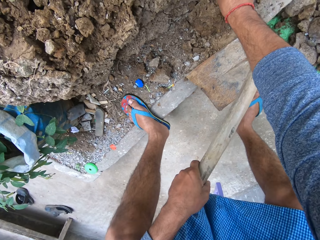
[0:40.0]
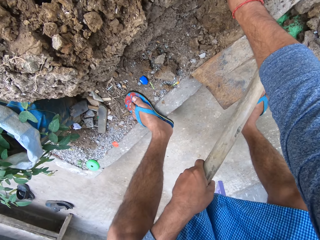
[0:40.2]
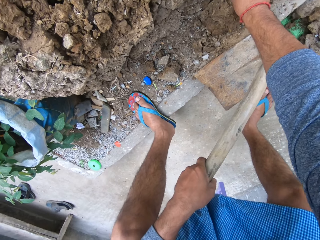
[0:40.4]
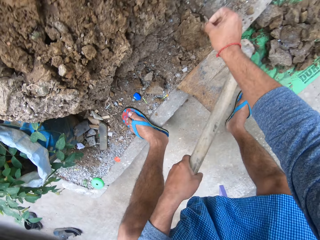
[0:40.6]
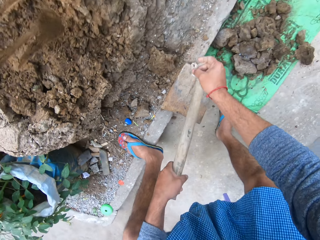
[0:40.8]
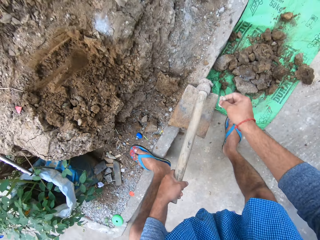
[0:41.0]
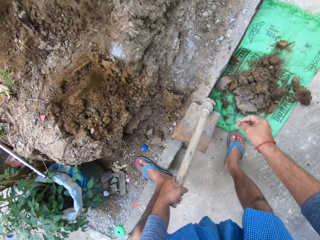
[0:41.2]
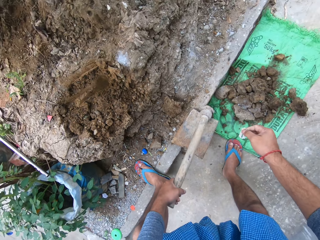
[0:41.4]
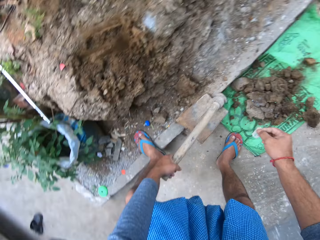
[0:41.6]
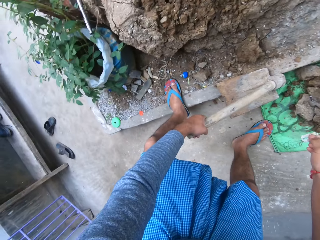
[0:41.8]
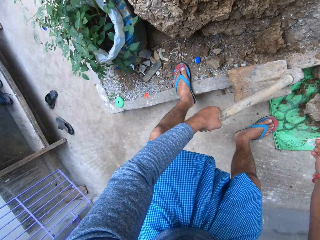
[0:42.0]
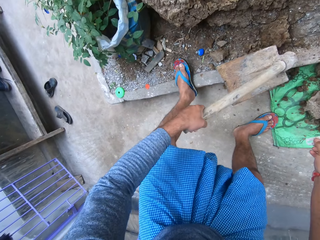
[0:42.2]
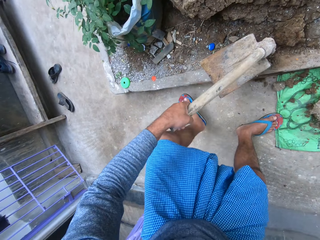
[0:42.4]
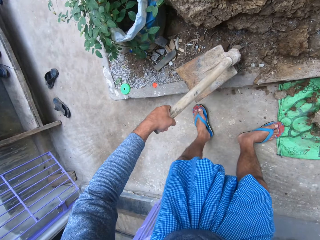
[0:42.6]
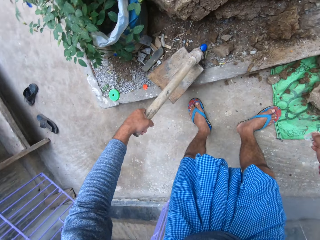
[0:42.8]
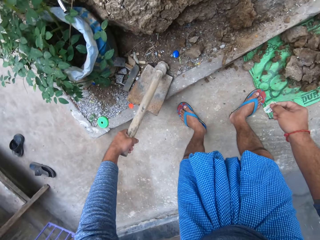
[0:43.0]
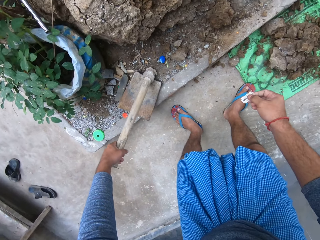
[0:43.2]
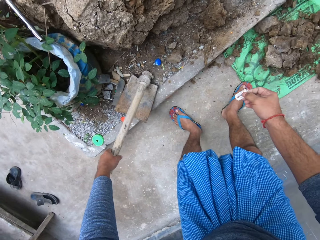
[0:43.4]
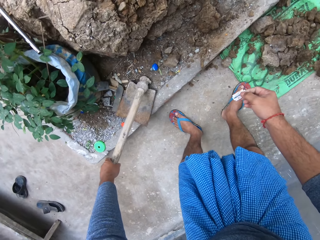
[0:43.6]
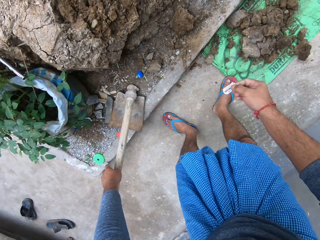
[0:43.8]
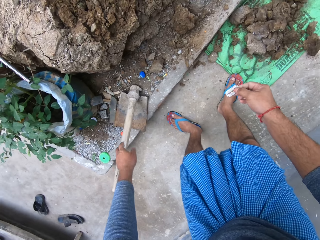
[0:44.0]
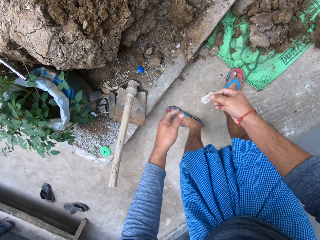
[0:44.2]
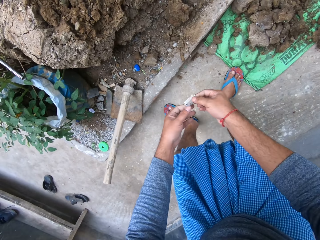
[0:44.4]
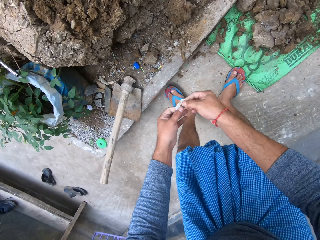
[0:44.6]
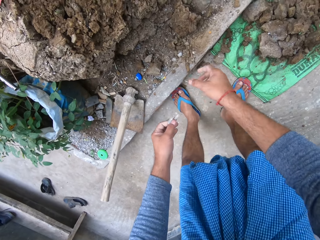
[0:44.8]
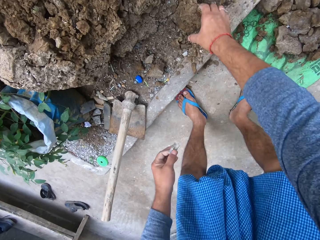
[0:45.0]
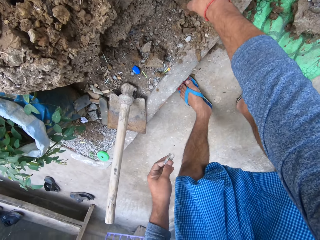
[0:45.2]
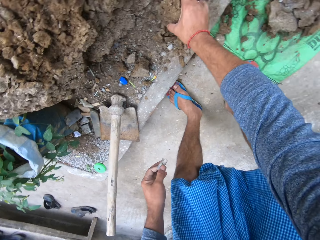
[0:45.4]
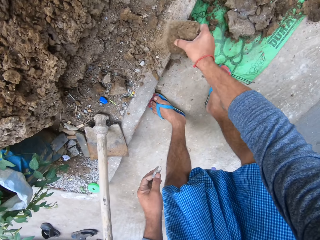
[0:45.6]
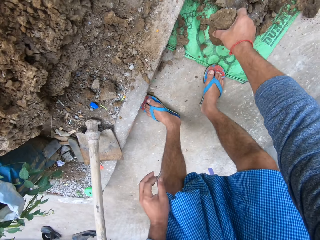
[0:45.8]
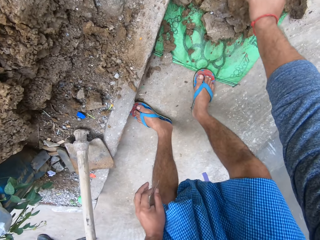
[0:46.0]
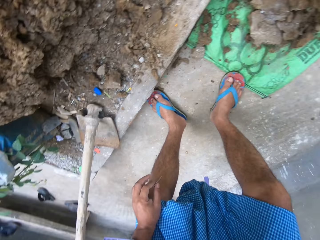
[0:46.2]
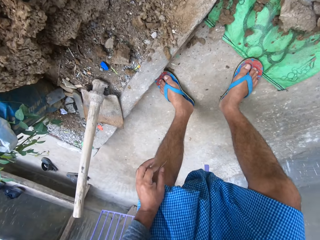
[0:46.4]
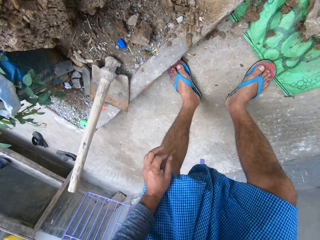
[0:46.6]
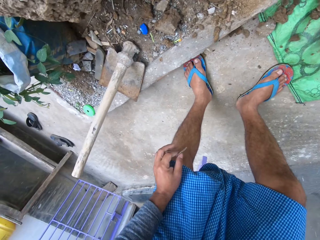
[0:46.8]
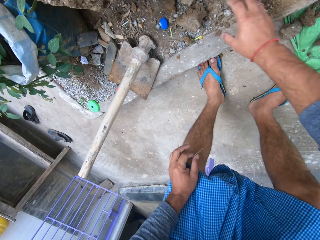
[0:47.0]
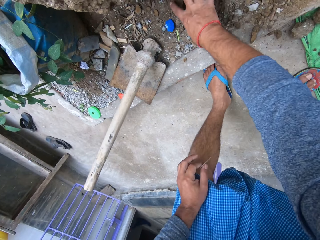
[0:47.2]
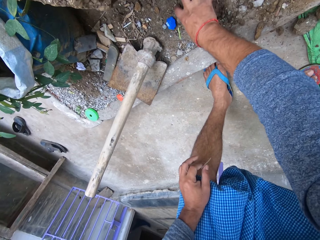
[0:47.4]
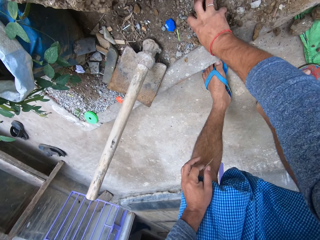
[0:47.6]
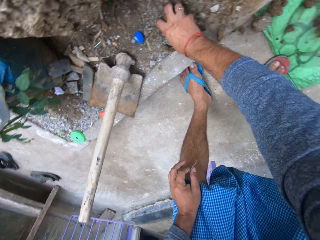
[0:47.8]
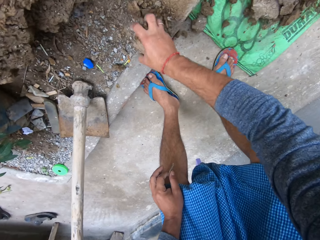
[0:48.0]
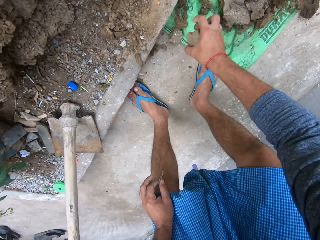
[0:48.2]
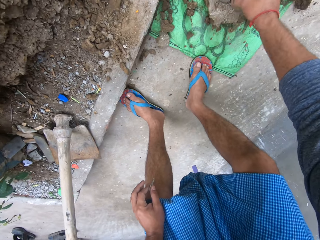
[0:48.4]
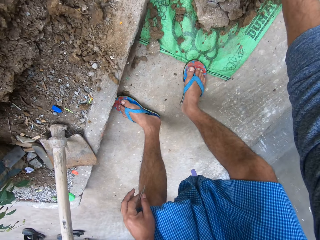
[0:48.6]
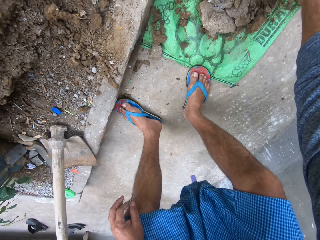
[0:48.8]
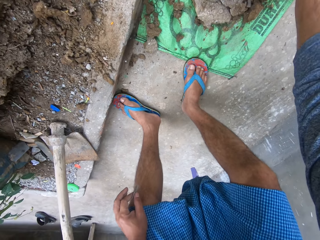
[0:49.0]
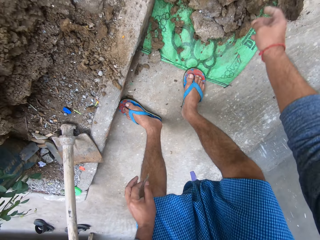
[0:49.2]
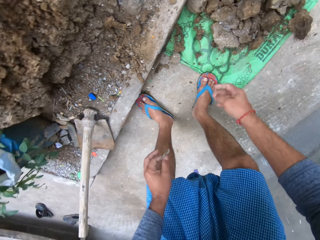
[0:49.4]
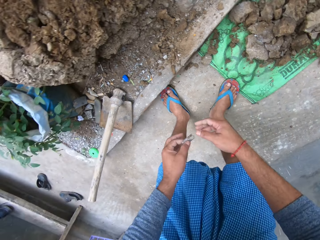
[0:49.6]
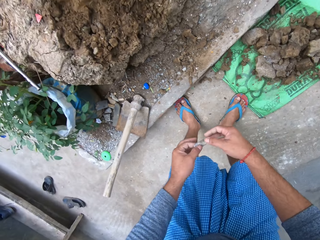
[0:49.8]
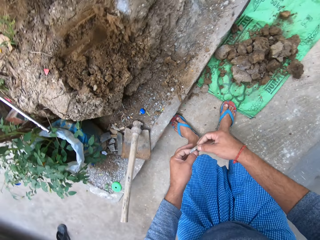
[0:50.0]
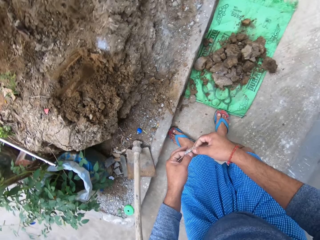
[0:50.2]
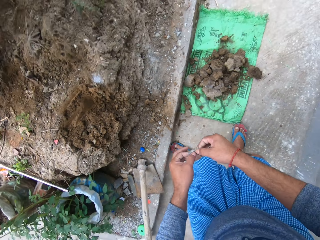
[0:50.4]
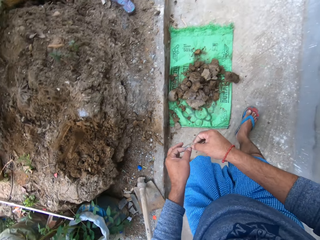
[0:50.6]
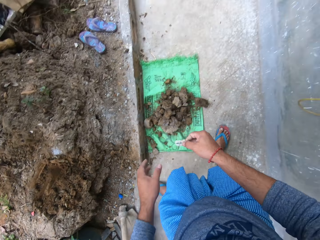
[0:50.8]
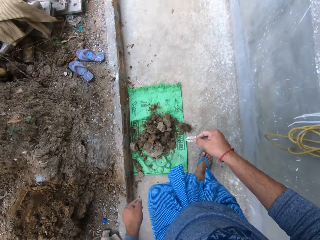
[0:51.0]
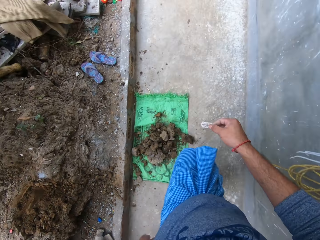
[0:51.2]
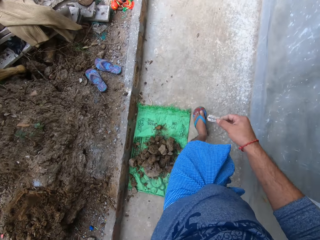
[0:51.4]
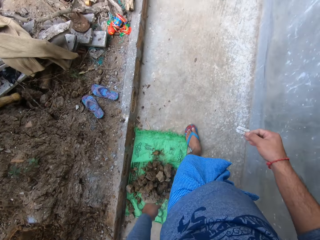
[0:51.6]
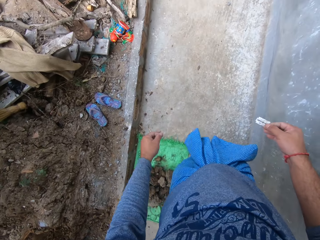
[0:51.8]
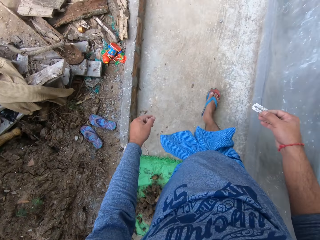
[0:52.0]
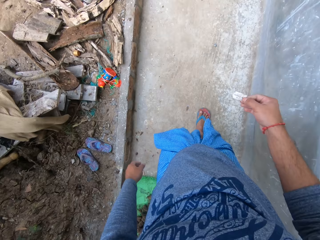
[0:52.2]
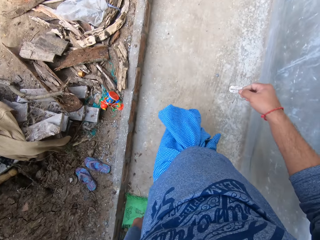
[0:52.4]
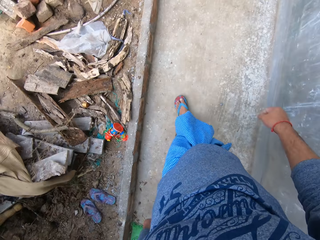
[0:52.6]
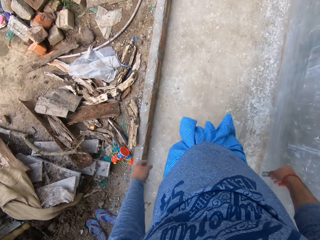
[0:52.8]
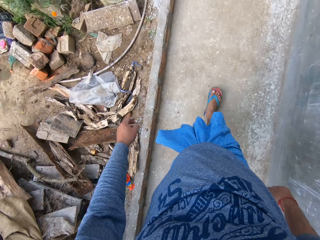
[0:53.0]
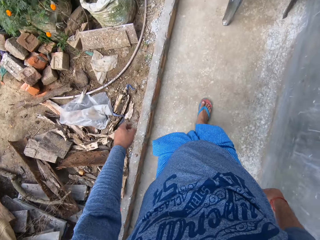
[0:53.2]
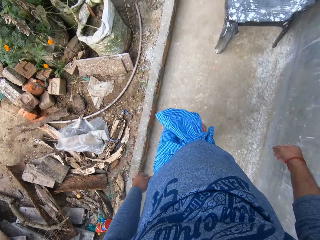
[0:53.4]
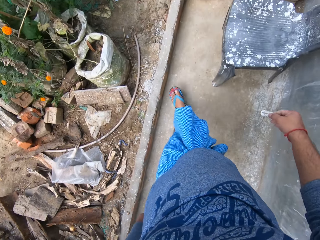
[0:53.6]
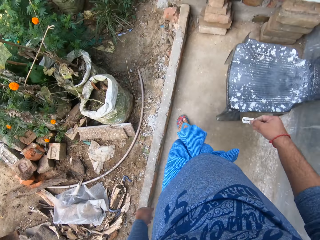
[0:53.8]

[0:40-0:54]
The camera wearer picks up a razor blade. They put down the hoe. They pick up the soil and put the soil on the sack. They collect the soil and put the soil on the sack. They walk away. They carry the blade.

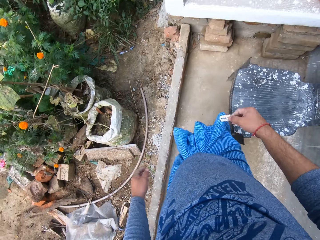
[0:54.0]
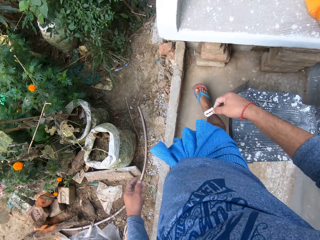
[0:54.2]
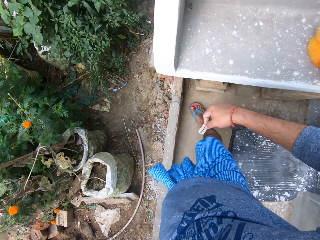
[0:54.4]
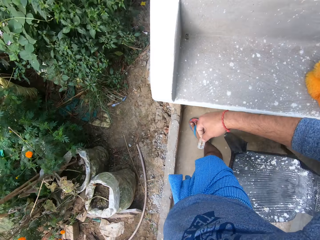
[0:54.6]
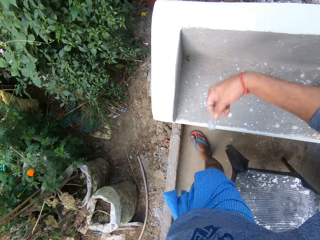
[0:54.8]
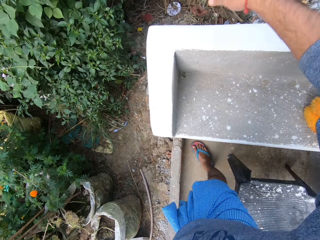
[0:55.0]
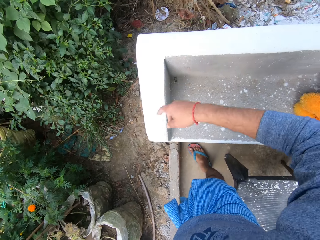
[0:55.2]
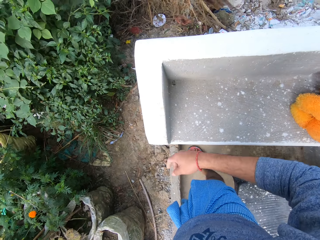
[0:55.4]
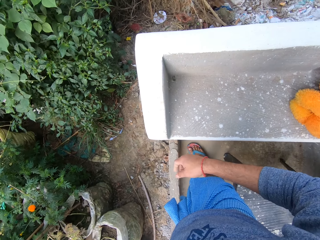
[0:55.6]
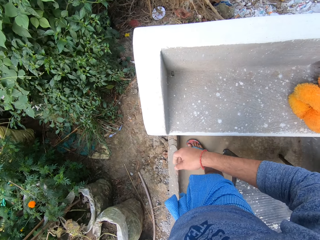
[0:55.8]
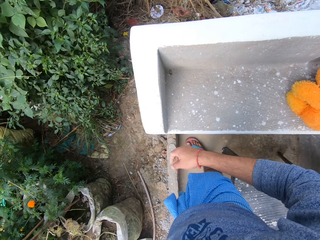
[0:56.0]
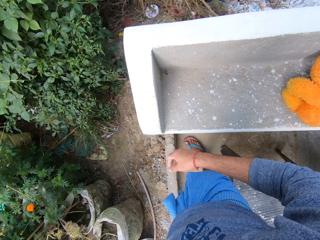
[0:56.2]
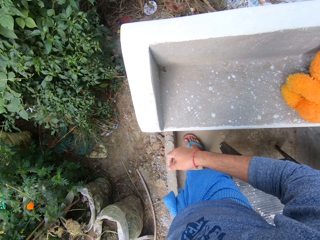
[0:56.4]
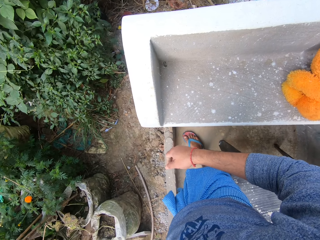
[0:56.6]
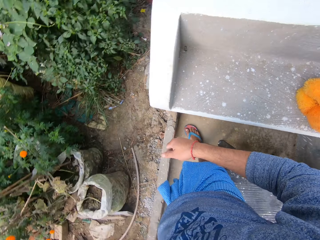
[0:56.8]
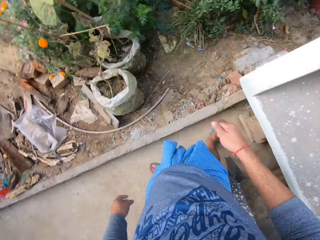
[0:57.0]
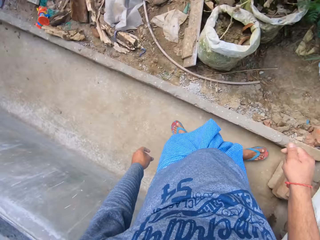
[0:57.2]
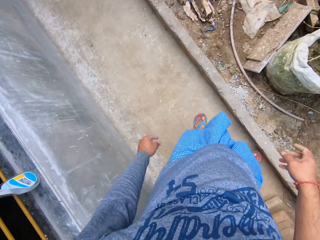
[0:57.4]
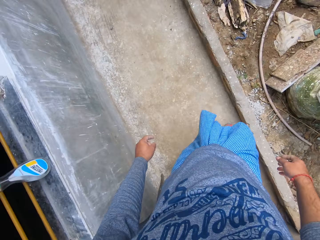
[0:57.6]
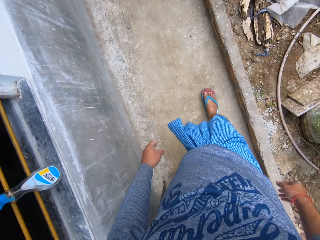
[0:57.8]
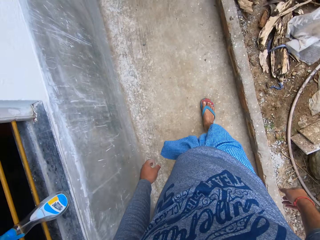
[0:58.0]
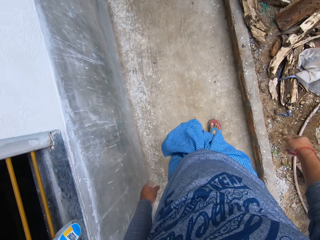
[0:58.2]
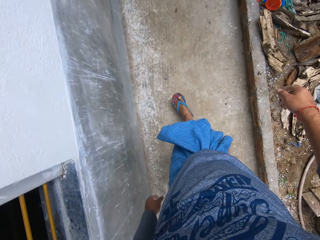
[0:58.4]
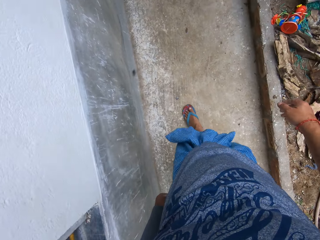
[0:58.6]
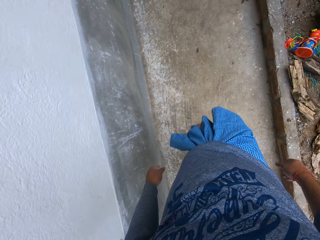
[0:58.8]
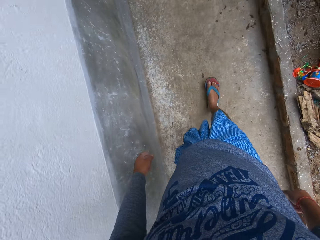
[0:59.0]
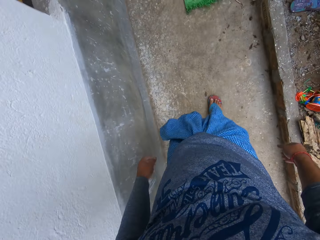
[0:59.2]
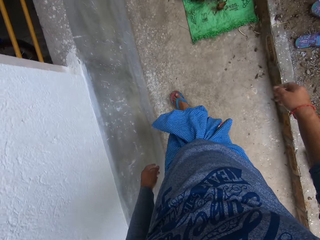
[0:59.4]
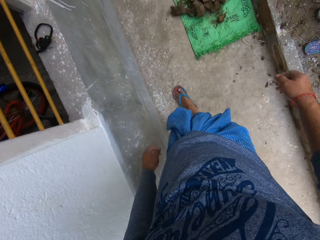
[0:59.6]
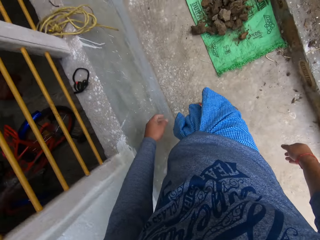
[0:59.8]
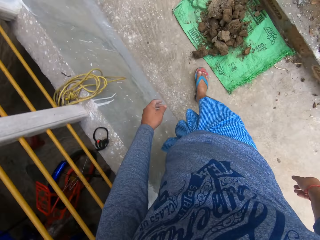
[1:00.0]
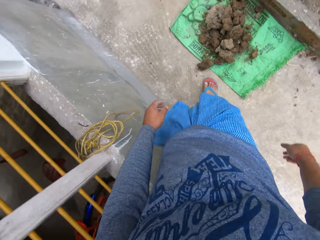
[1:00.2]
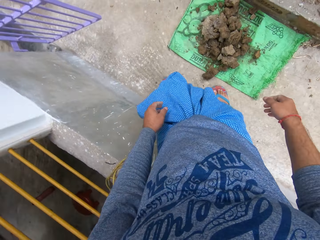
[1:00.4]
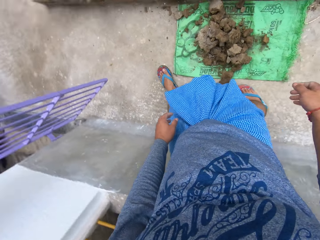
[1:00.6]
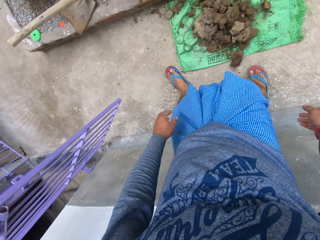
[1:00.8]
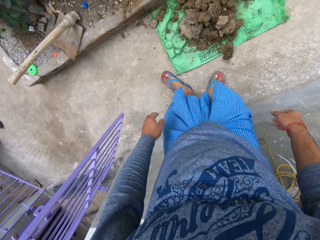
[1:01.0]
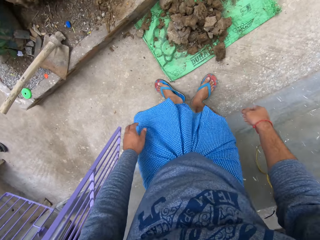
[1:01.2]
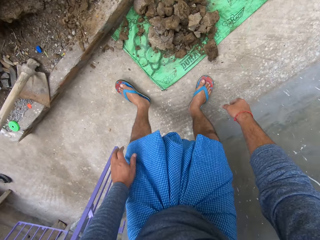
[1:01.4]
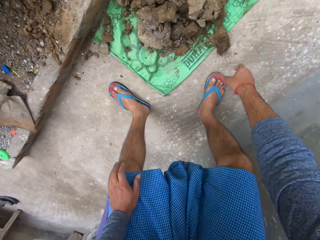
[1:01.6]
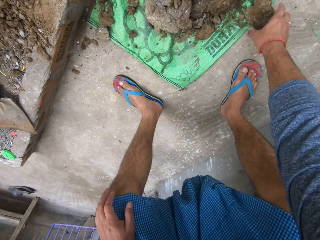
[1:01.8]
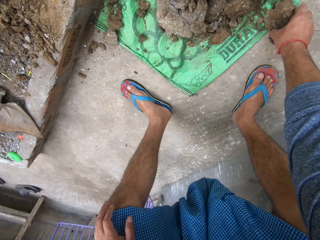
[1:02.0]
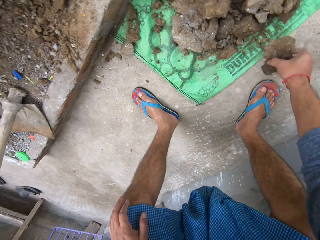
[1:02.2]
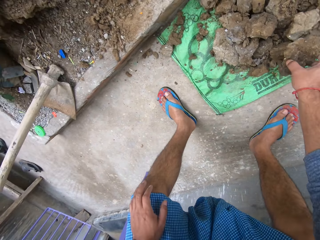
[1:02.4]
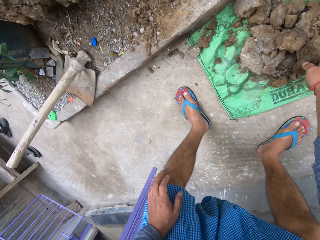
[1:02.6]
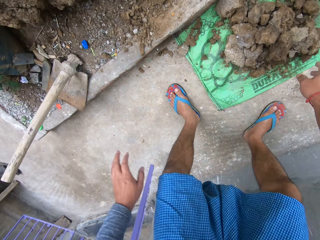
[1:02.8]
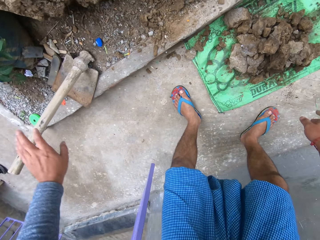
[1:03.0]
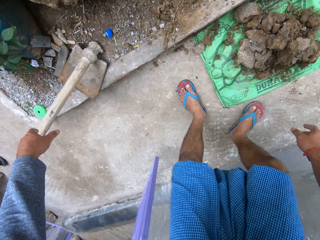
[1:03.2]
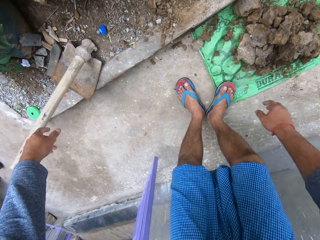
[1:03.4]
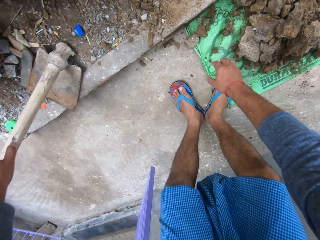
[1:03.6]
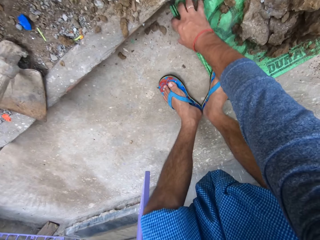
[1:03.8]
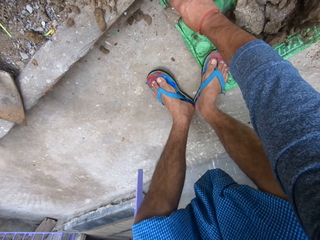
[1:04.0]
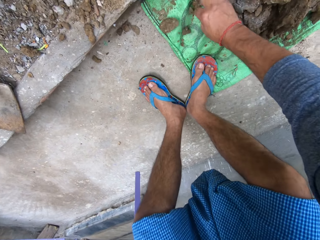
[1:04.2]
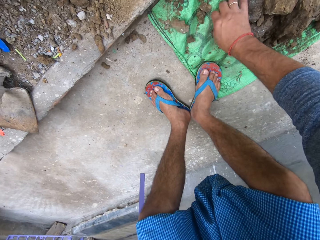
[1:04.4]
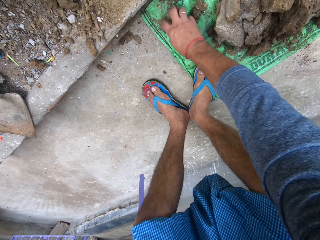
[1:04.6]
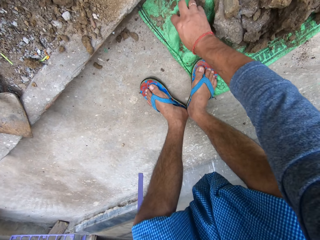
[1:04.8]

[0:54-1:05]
The camera wearer throws away the razor. They walk away. They pick up the hoe. They collect the soil to the sack.
